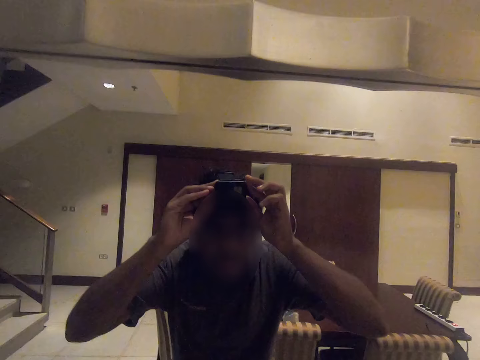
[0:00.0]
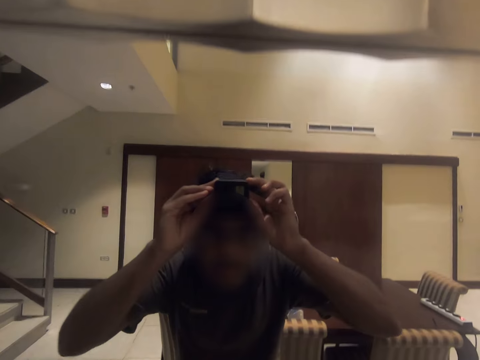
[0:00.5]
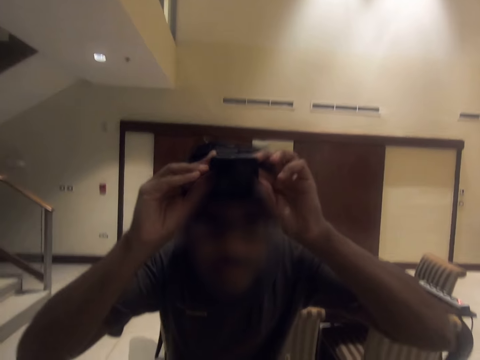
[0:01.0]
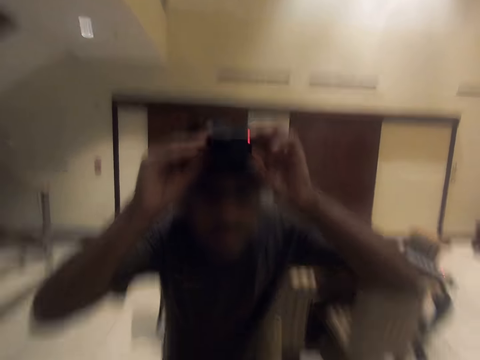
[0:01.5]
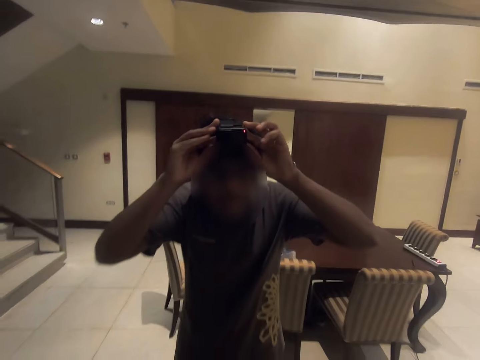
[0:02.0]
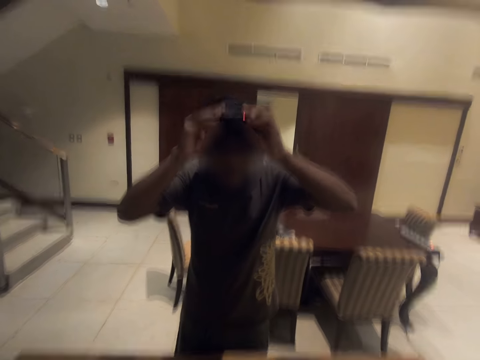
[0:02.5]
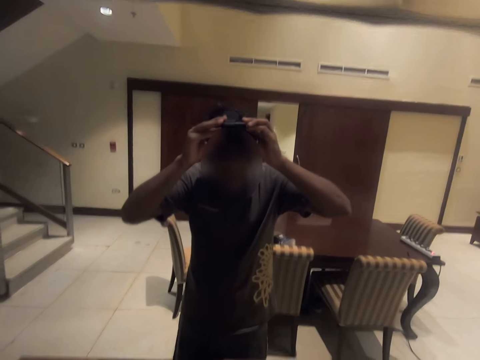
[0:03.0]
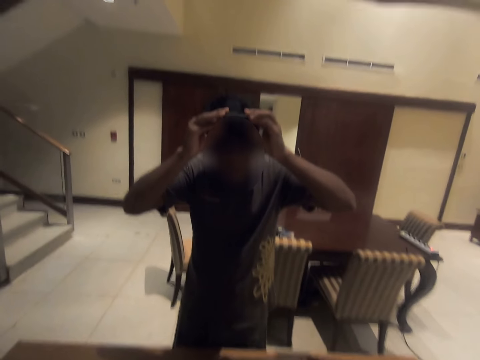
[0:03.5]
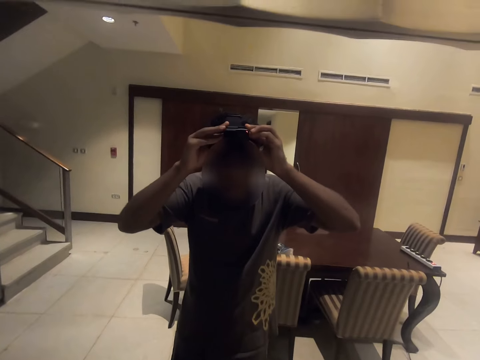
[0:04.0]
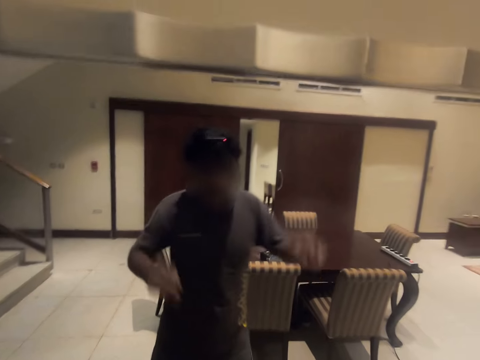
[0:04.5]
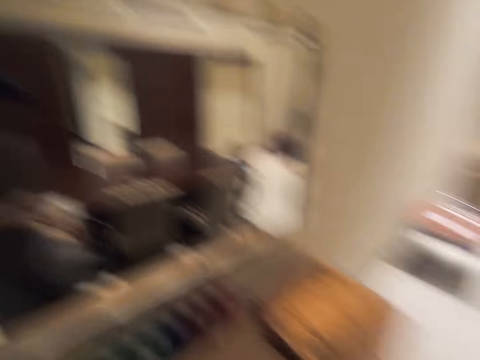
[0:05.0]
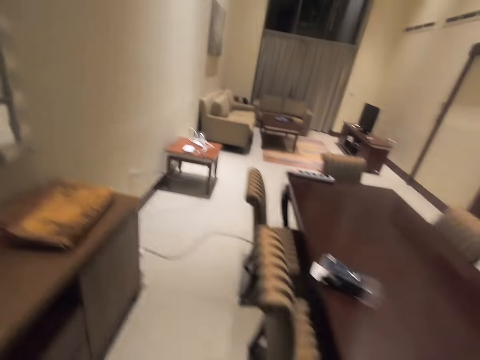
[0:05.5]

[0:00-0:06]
The camera wearer looks at the mirror. They adjust a camera.

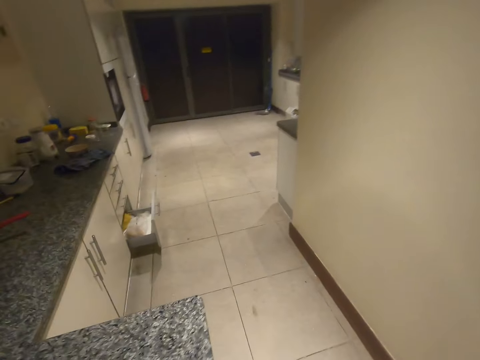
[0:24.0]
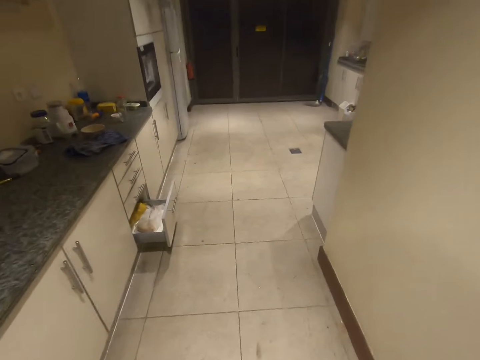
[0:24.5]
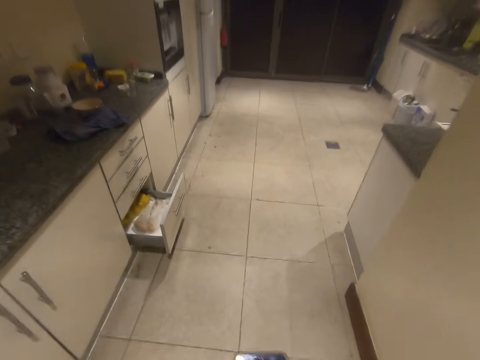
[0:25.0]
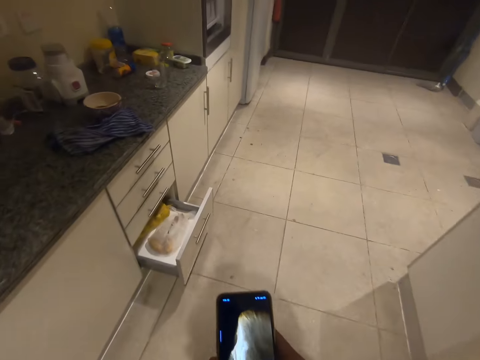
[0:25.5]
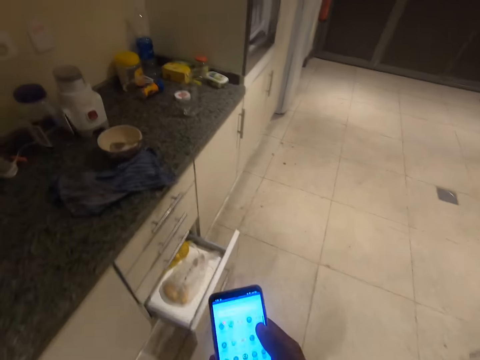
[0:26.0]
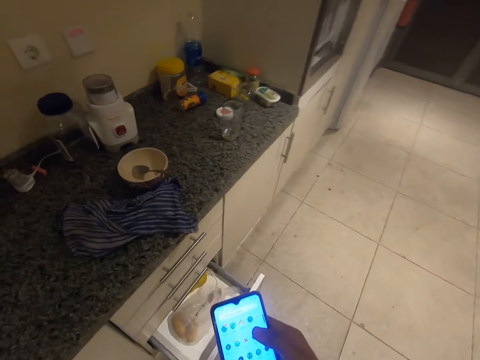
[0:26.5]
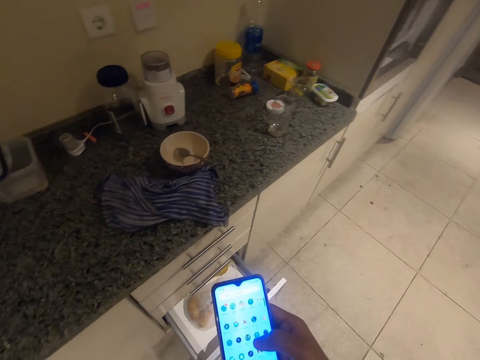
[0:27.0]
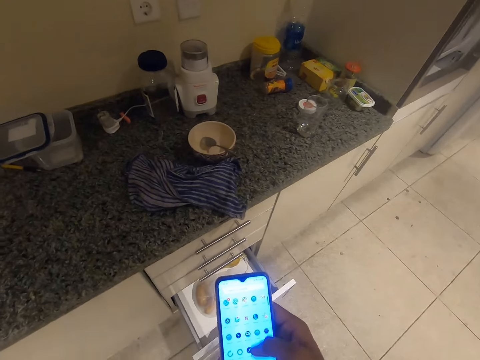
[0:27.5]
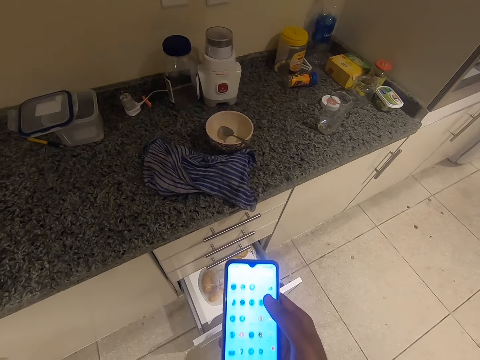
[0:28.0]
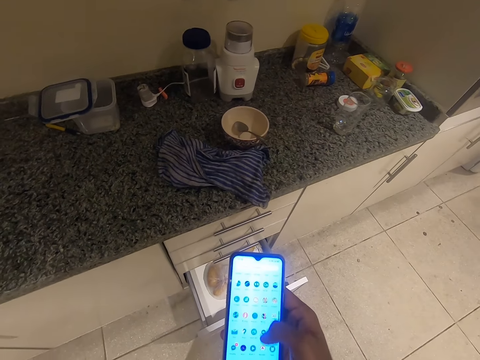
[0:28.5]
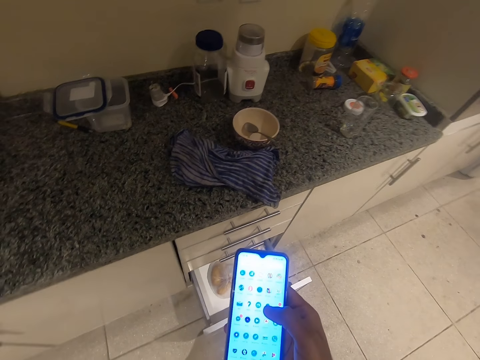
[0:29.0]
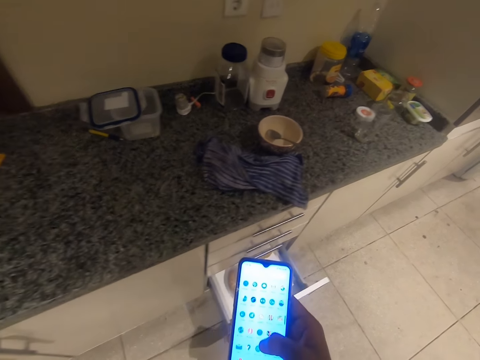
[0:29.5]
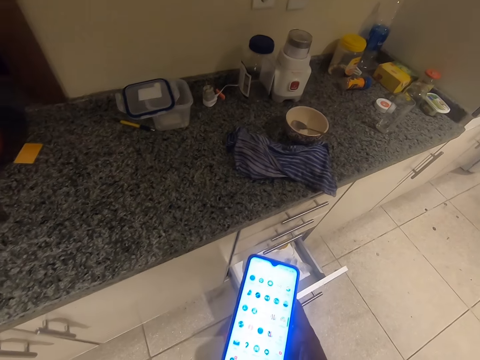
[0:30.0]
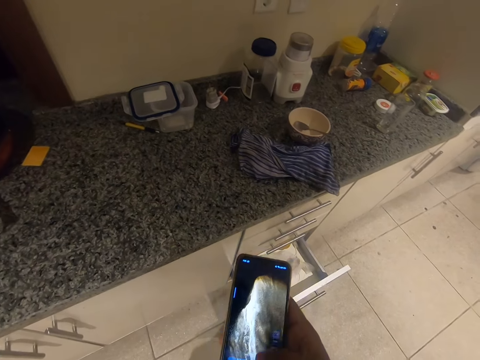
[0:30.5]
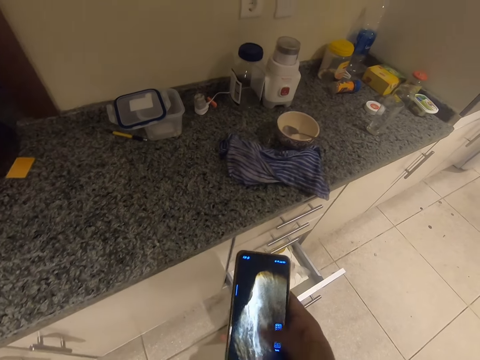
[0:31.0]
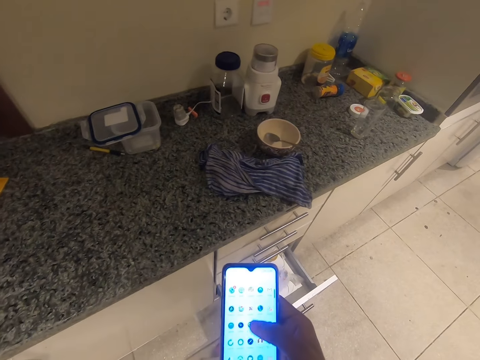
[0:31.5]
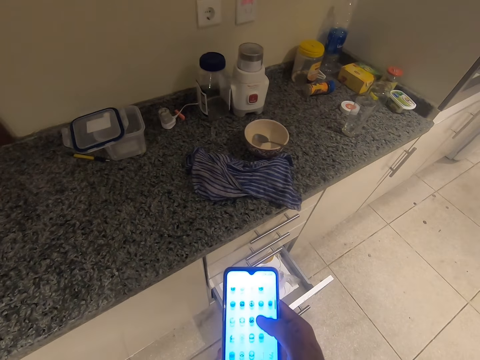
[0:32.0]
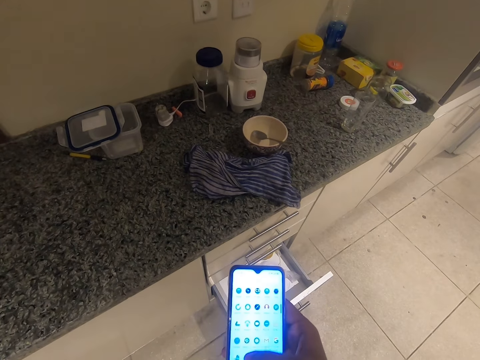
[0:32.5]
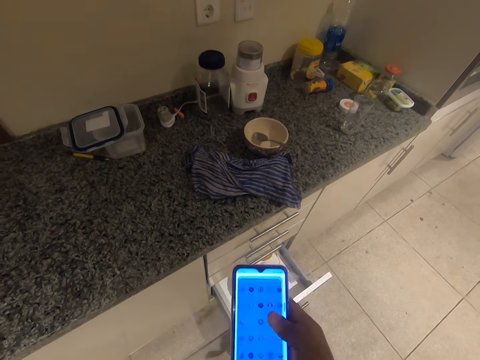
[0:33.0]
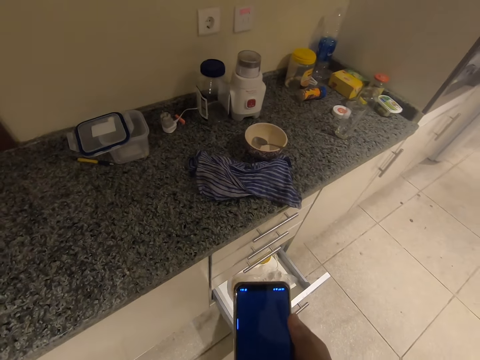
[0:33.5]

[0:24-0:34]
The camera wearer presses his phone. They stand for a while.

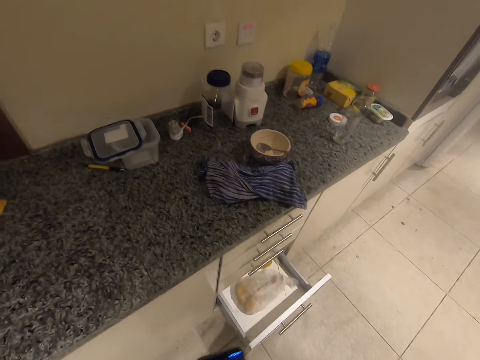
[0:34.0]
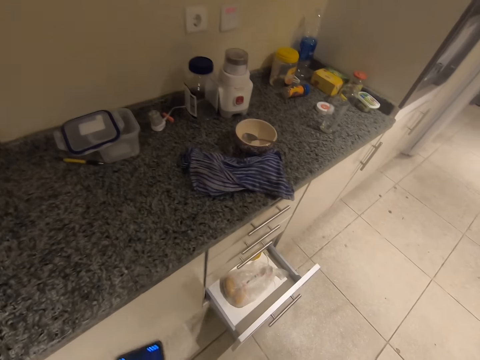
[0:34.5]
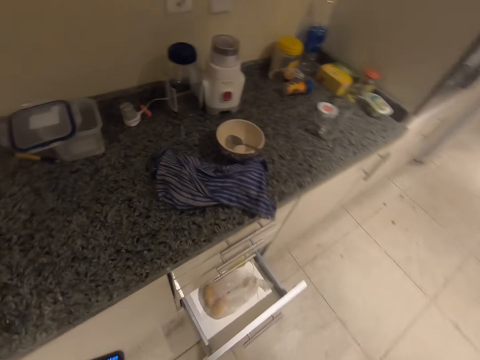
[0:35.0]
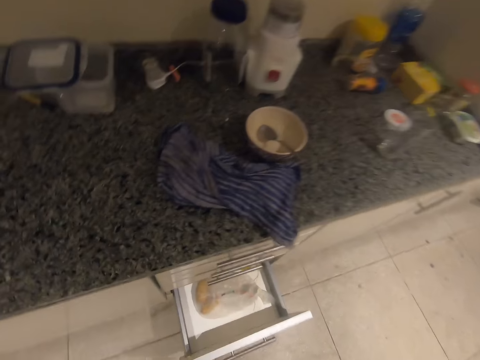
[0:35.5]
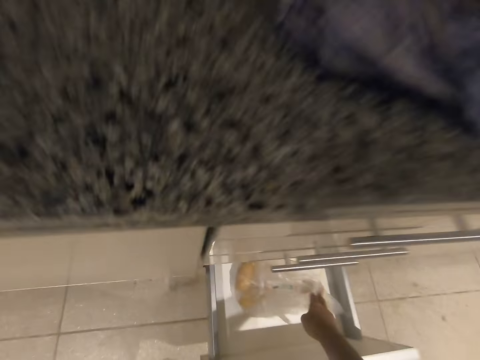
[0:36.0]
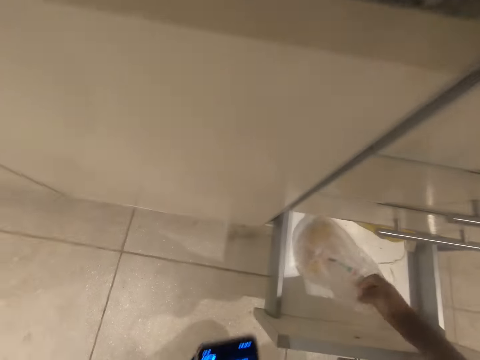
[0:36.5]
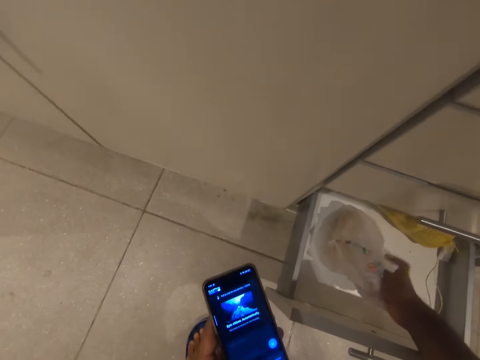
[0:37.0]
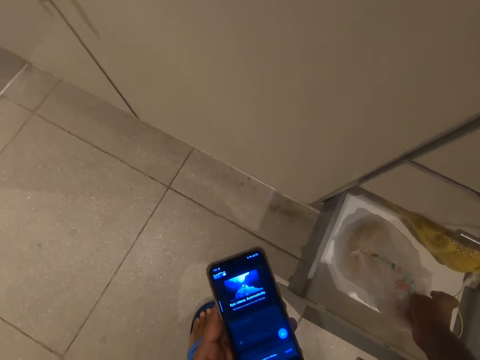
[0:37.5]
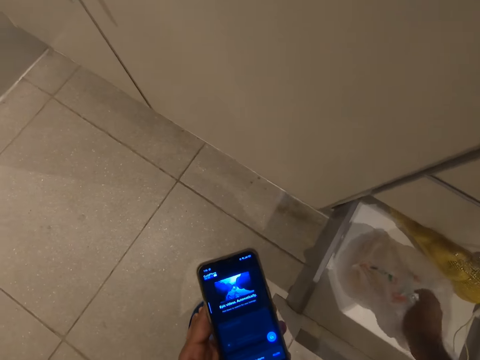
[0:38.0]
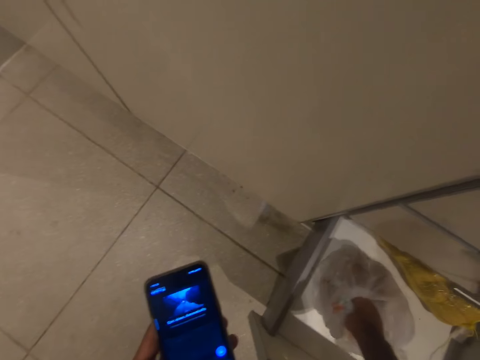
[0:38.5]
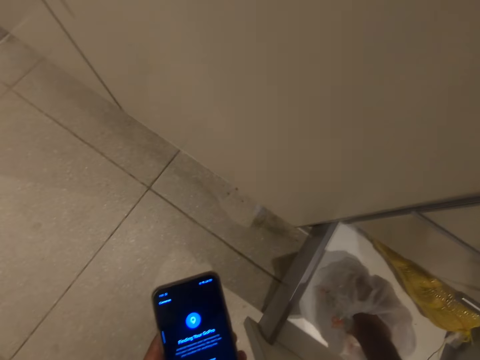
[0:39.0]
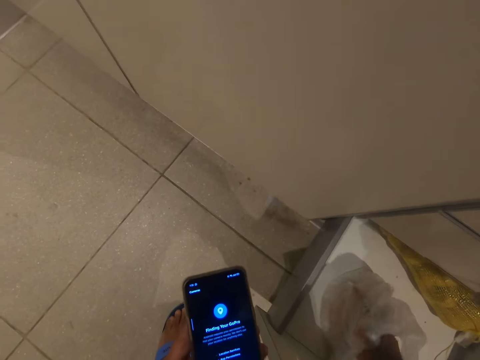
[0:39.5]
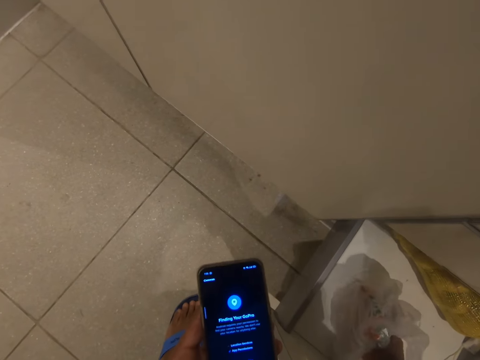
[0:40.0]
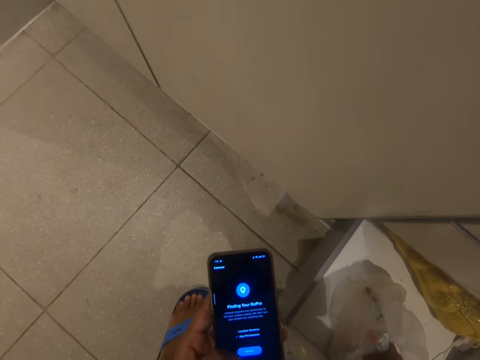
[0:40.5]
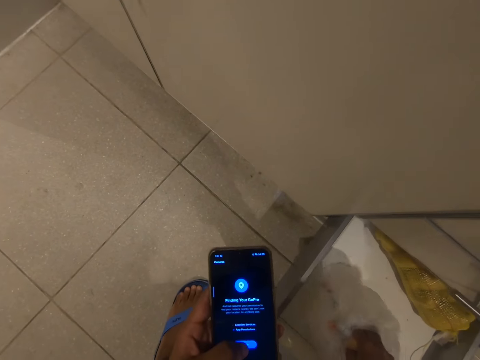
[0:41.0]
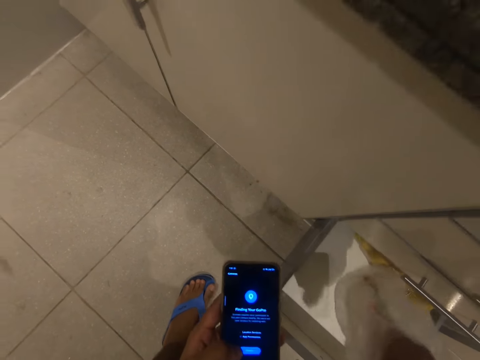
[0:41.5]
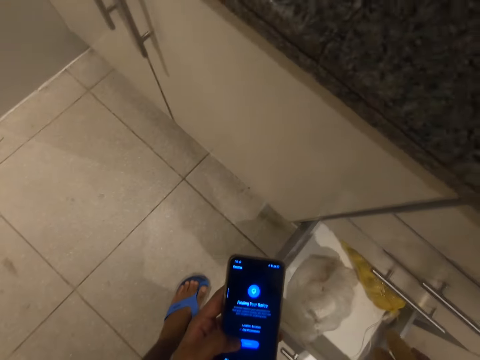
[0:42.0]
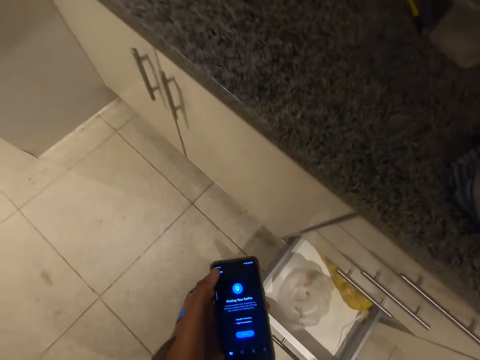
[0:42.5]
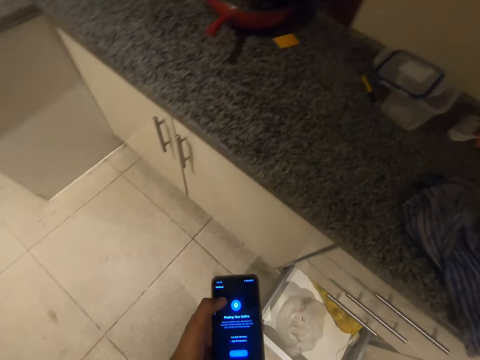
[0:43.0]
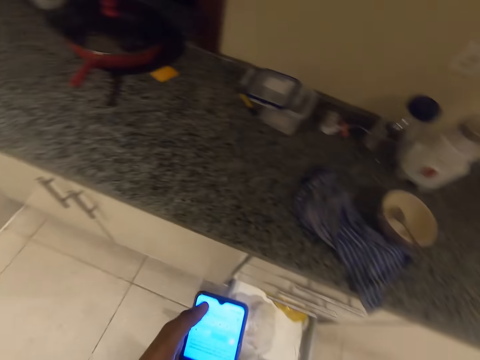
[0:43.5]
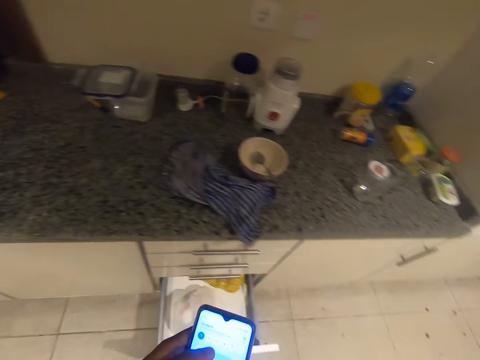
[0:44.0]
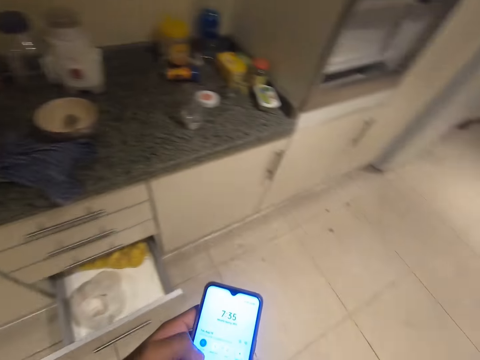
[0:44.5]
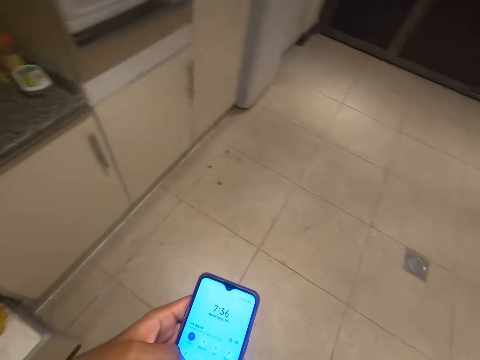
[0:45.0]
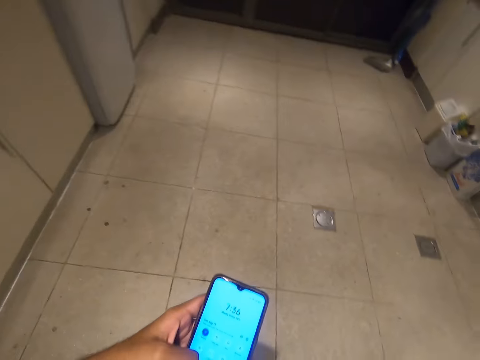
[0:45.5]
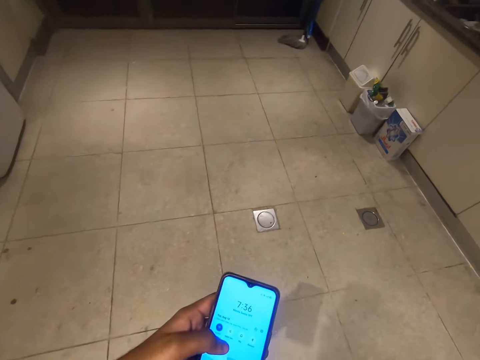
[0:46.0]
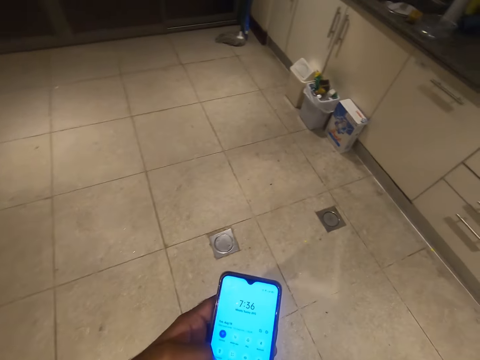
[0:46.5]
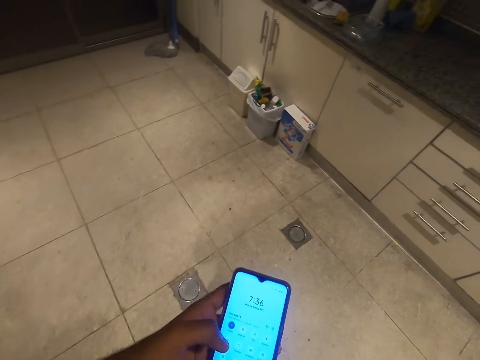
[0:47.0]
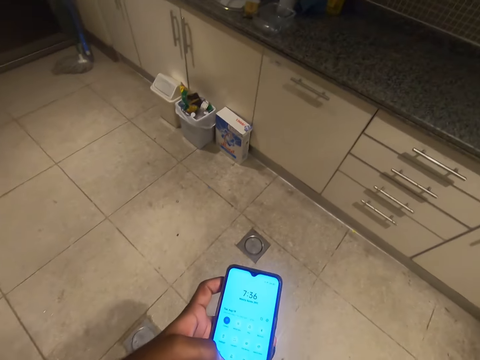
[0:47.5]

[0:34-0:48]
The camera wearer takes out two pieces of Irish potatoes from a kitchen cabinet drawer. They grab the paper bag. They walk to the other side of the kitchen.
